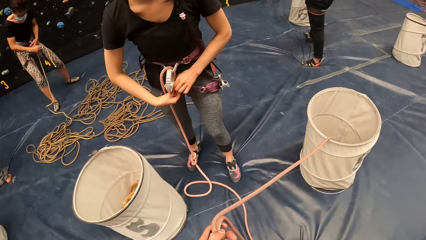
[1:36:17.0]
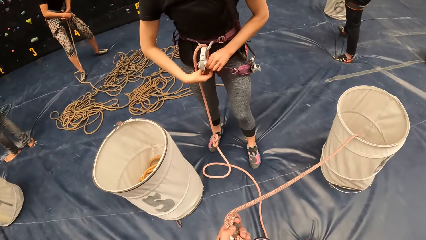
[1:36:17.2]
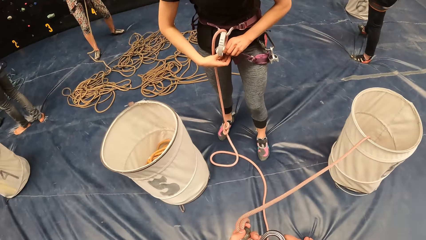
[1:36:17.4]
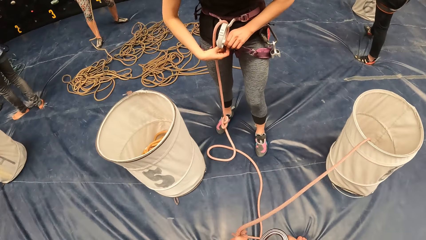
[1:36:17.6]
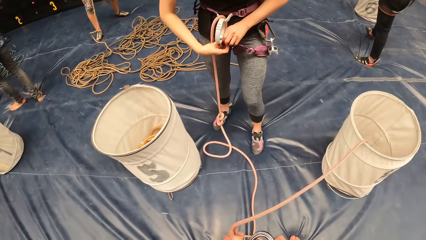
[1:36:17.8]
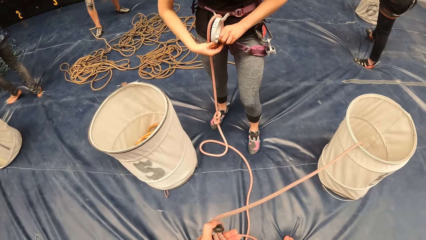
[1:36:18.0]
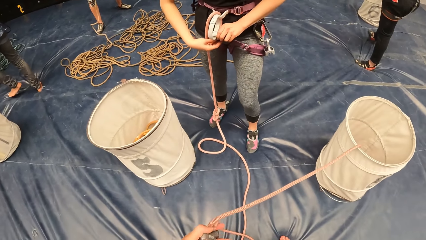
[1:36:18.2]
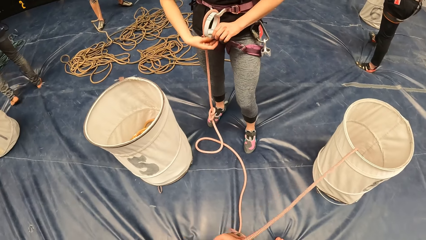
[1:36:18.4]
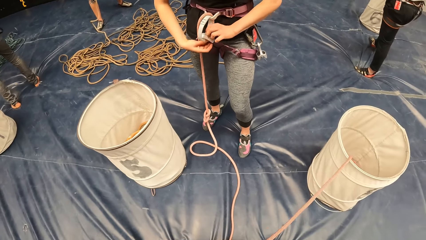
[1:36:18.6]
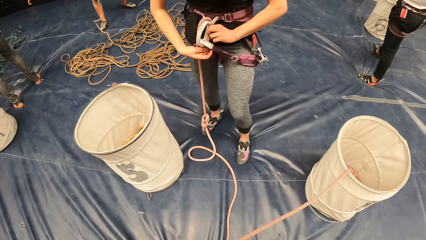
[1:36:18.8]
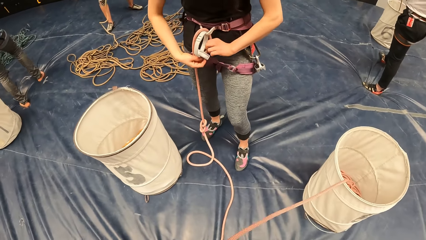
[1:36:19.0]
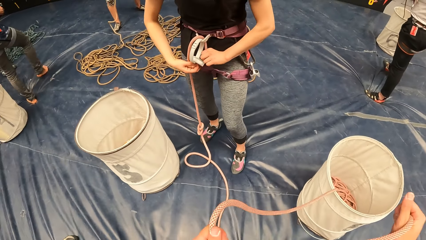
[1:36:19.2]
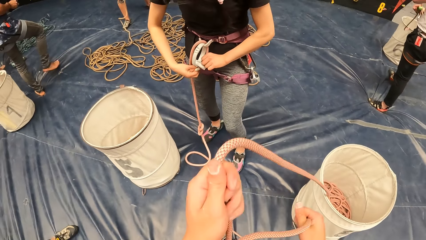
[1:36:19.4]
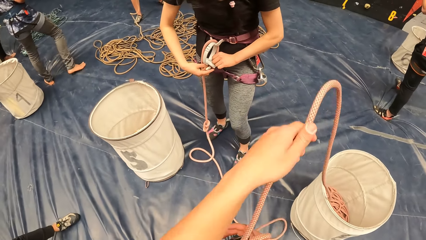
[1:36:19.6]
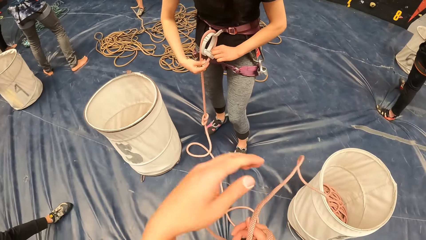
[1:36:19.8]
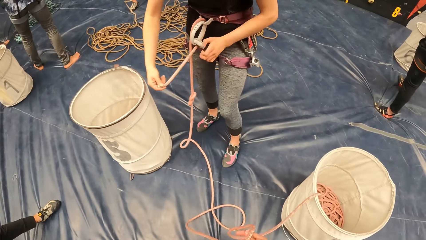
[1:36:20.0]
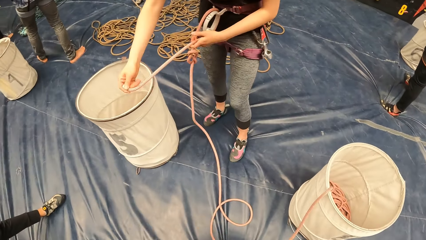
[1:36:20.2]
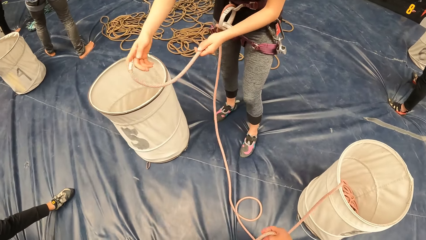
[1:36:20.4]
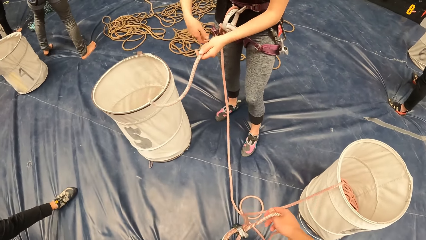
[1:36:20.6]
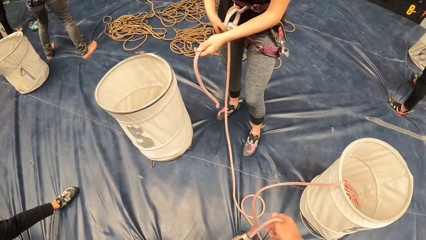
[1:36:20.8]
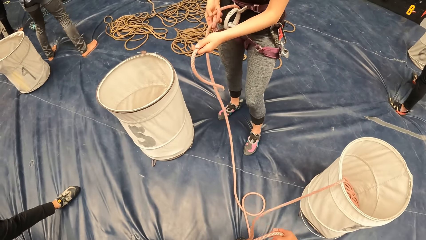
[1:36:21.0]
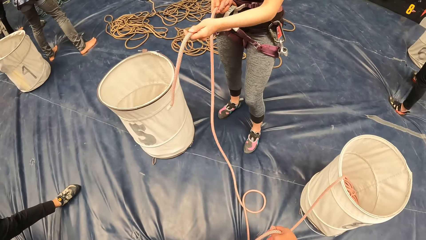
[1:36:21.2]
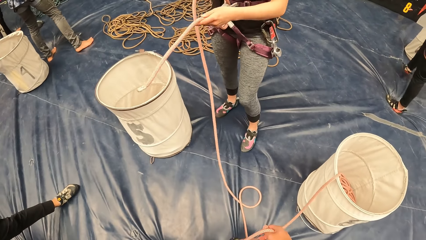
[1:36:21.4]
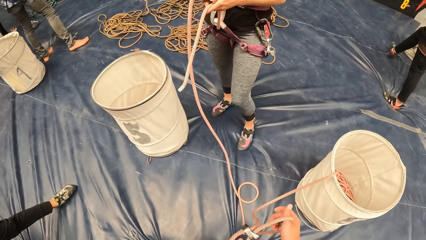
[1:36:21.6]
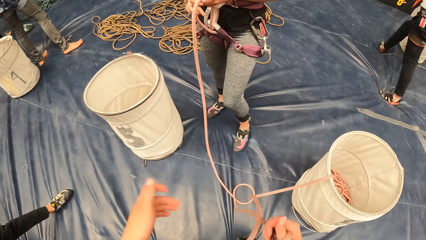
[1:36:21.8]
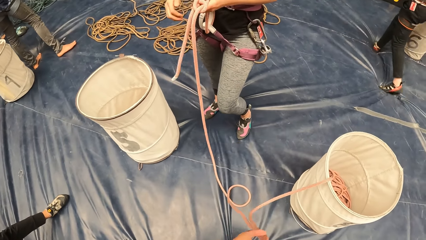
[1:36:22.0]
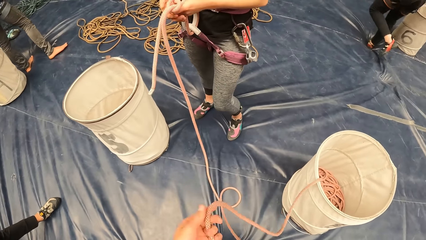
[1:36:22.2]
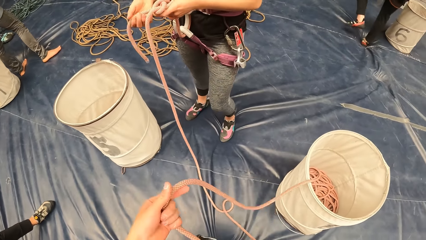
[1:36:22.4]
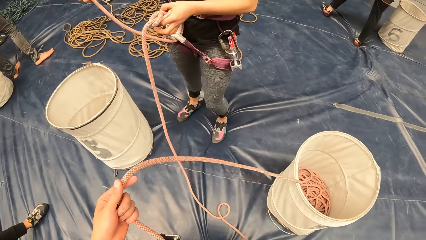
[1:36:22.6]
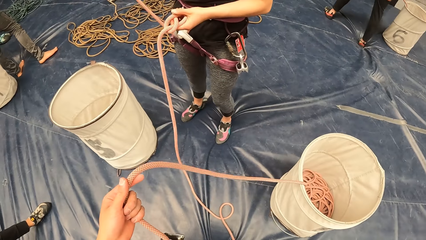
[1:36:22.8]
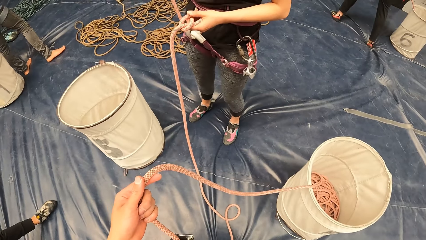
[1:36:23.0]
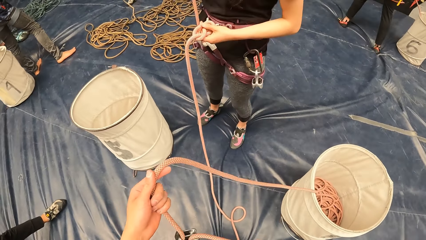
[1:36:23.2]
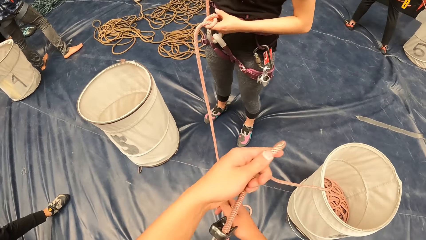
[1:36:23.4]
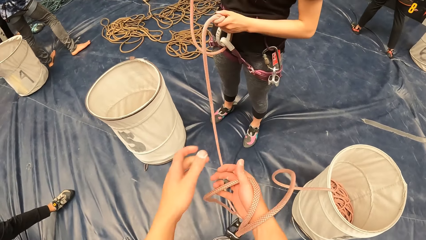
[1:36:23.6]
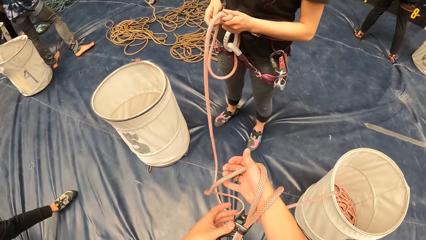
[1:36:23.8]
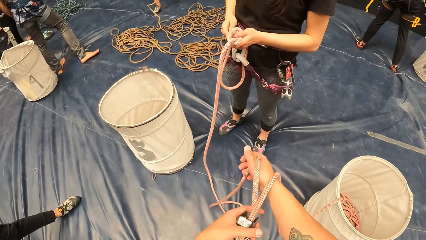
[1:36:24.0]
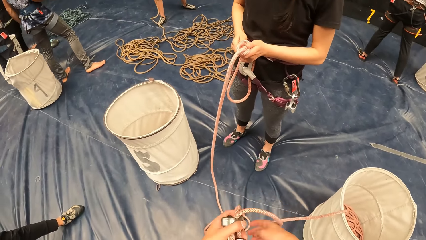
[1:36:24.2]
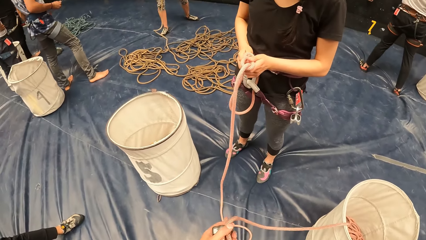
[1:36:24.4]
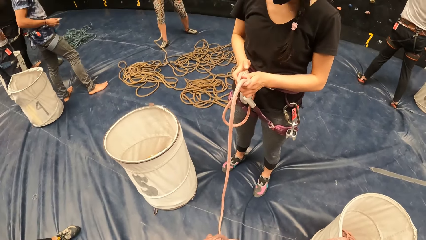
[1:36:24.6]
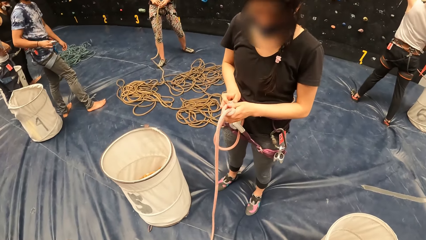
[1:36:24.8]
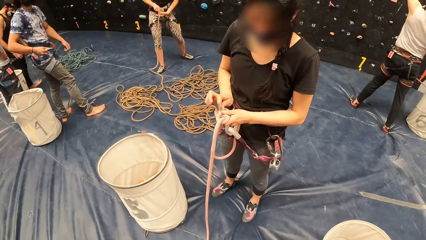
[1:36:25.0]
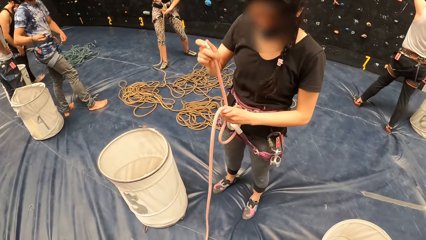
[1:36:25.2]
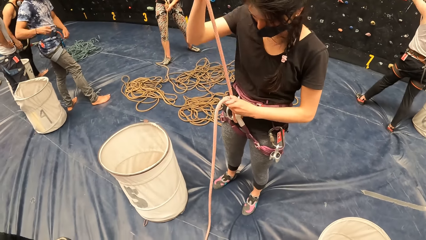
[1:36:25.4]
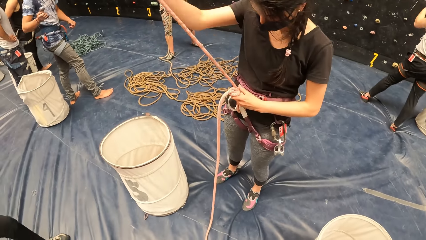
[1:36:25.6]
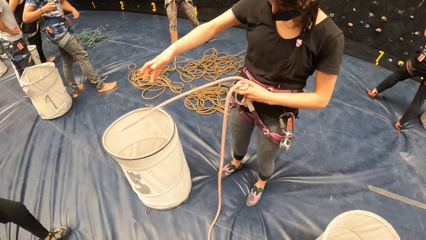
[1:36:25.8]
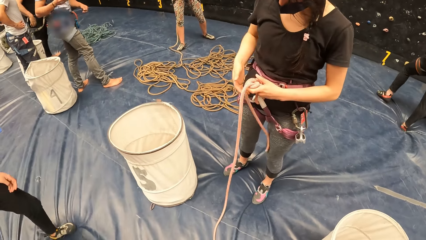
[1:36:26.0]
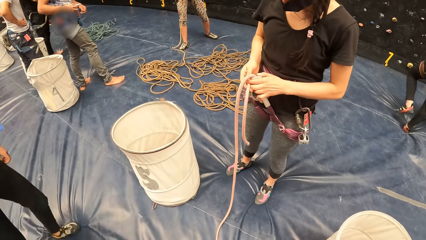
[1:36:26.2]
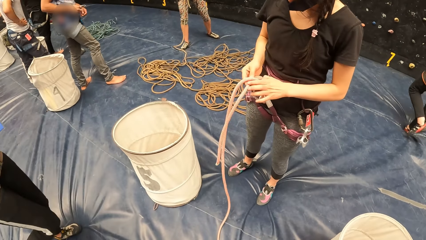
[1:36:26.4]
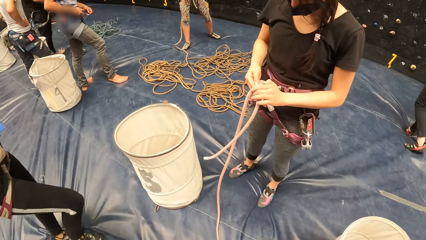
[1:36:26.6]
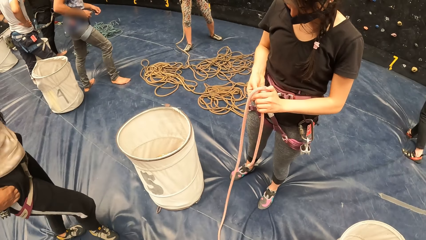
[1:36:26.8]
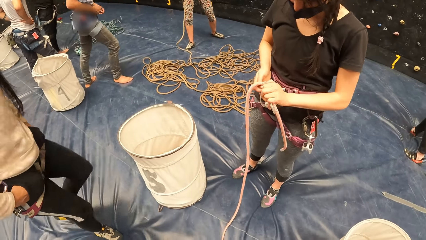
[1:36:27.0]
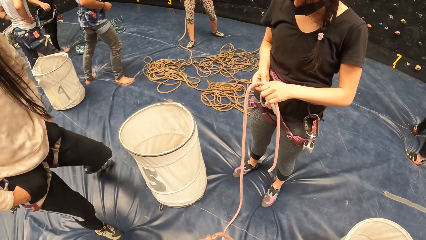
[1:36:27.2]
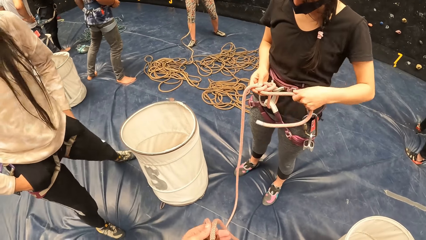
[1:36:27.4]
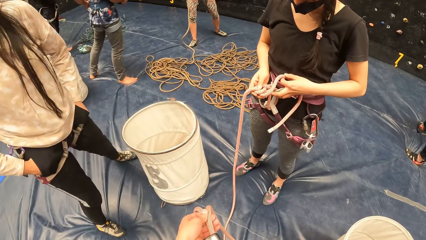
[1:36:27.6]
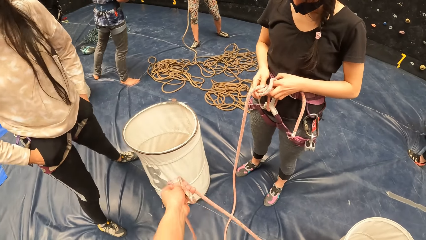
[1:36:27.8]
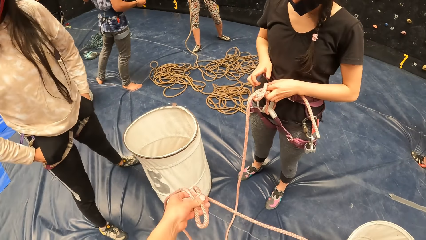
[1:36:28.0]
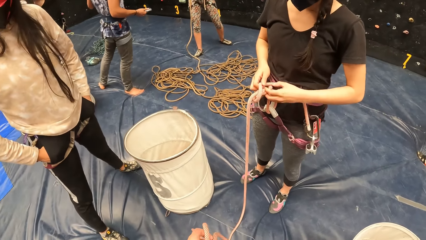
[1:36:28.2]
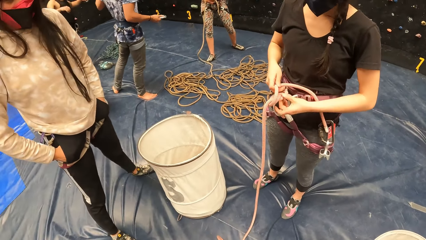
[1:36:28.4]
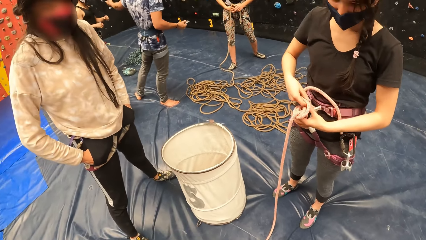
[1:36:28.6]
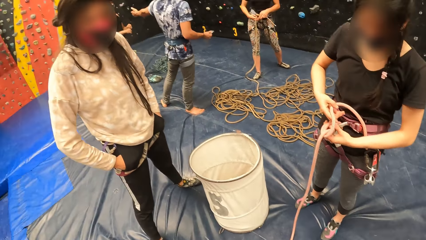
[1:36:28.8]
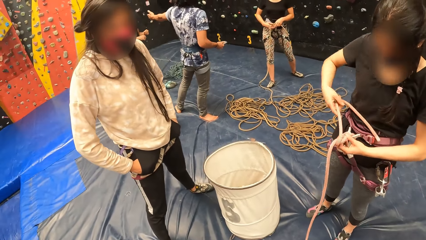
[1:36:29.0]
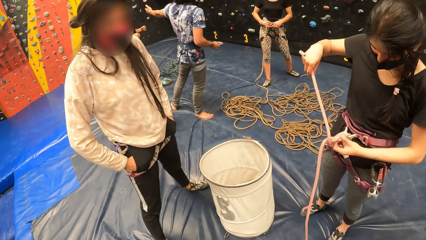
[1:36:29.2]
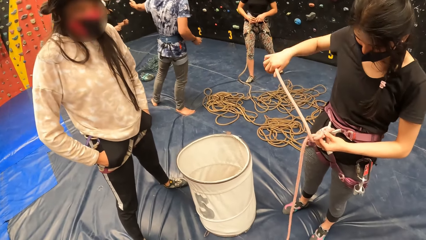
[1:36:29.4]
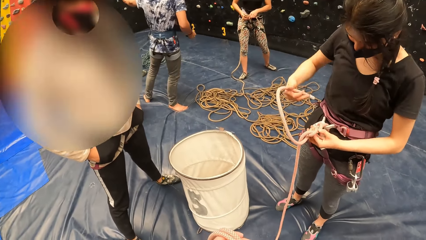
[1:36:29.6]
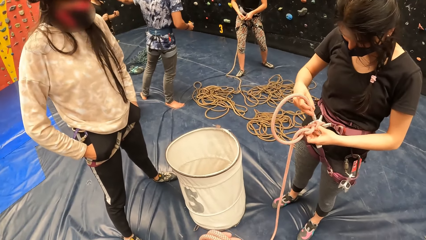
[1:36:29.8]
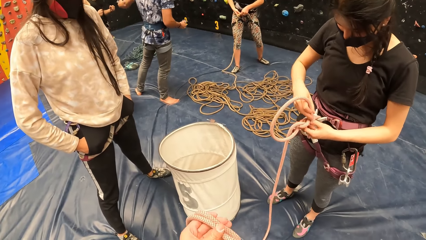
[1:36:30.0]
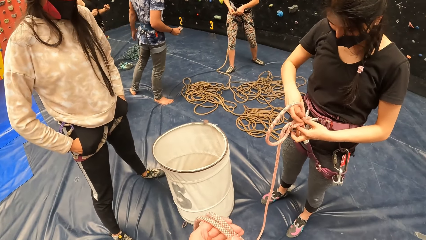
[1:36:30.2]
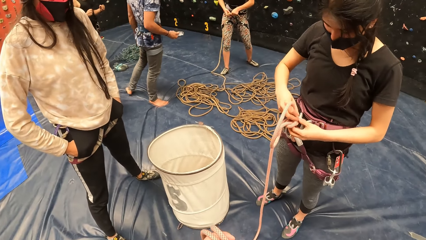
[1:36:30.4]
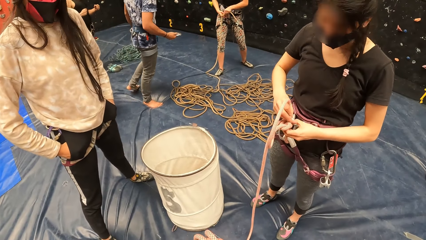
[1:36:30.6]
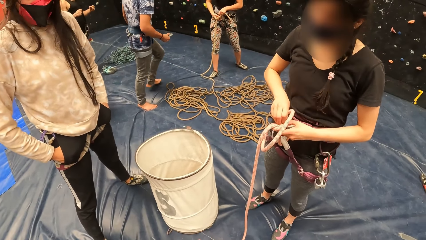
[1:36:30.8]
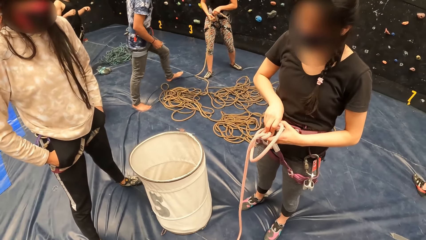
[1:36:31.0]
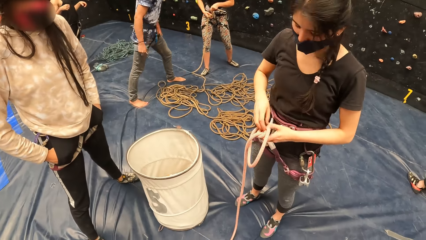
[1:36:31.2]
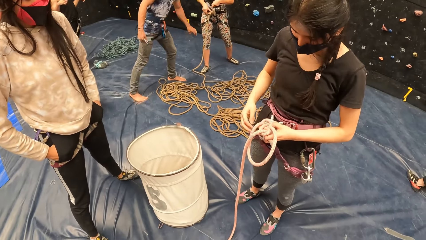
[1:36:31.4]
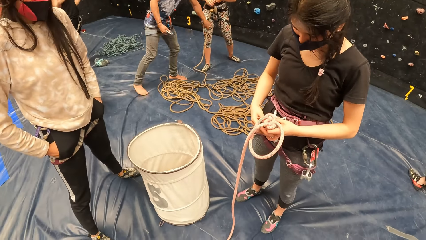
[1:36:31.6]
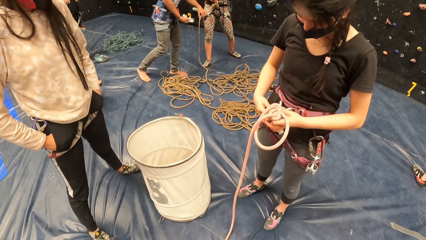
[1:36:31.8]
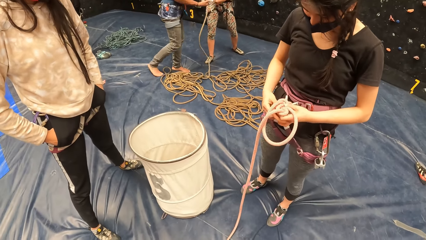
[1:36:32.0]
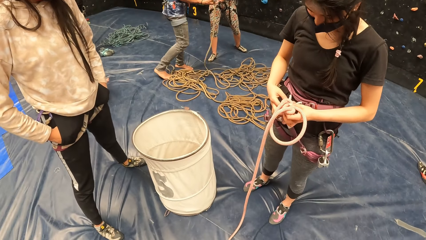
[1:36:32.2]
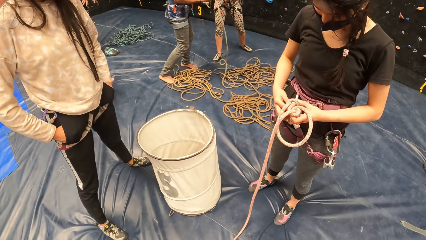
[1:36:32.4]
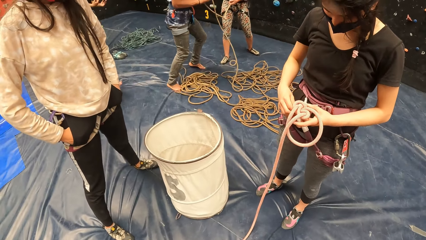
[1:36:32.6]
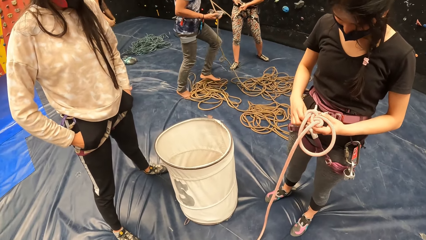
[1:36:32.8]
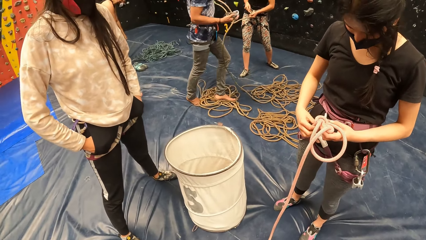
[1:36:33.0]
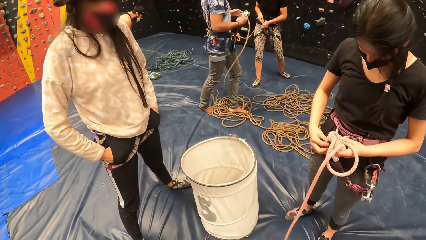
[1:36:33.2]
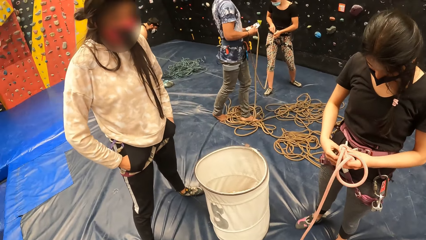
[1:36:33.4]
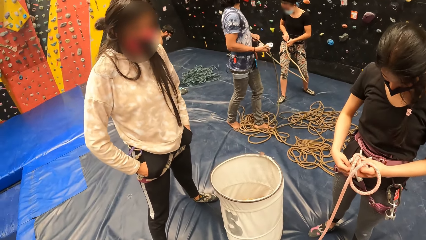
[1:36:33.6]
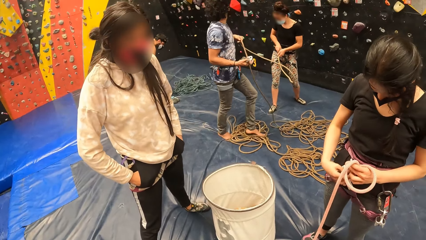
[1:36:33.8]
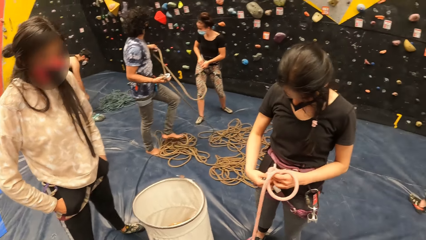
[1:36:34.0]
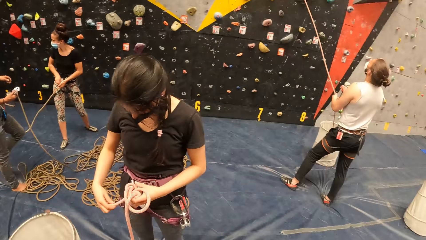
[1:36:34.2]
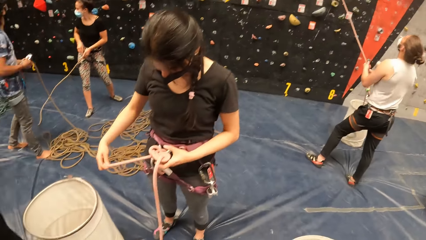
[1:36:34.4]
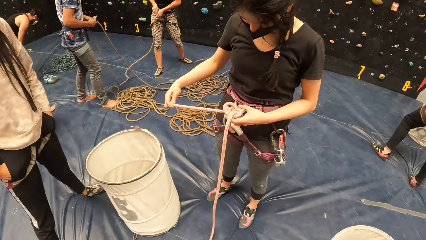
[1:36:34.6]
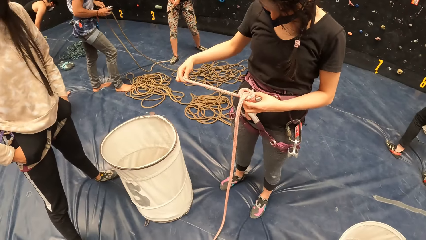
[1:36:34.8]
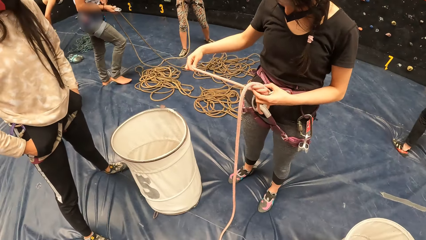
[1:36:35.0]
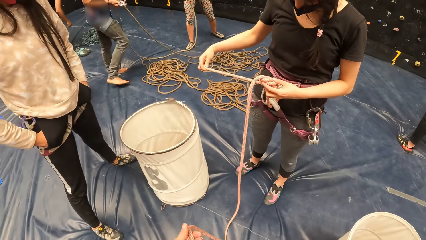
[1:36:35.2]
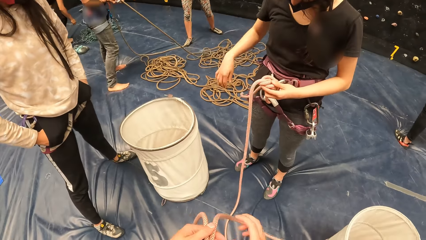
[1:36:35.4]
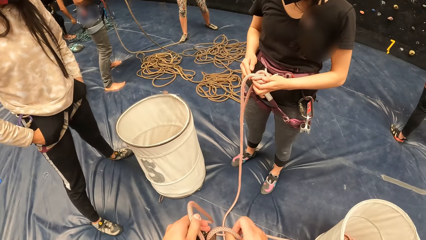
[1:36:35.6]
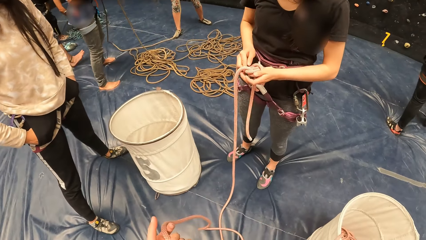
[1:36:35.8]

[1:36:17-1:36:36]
The camera wearer ties the rope. They make the nodes on the rope.
